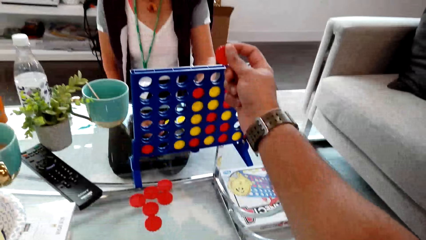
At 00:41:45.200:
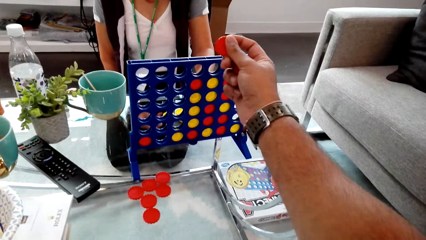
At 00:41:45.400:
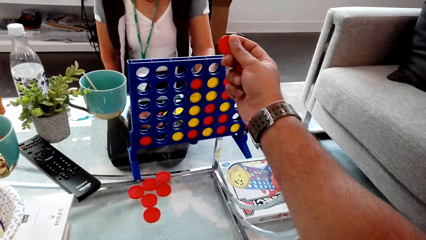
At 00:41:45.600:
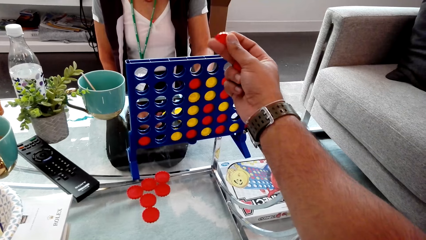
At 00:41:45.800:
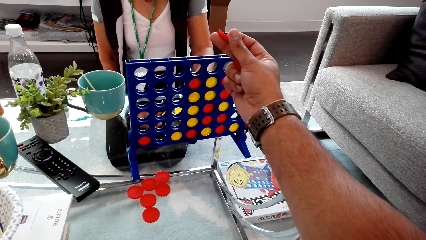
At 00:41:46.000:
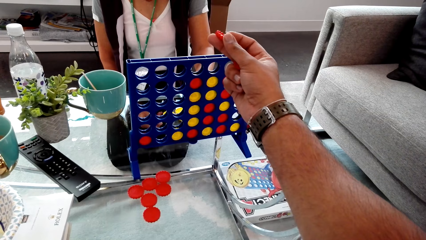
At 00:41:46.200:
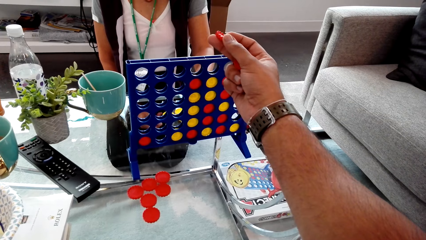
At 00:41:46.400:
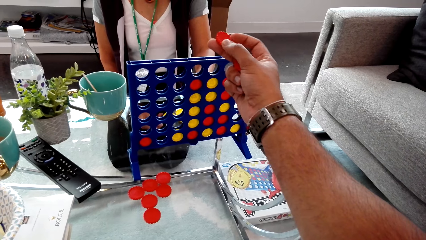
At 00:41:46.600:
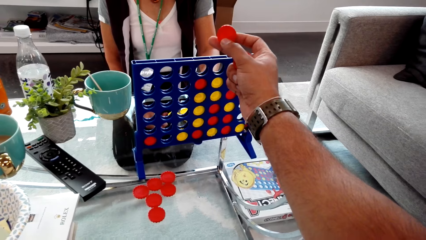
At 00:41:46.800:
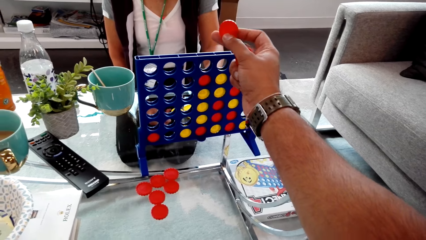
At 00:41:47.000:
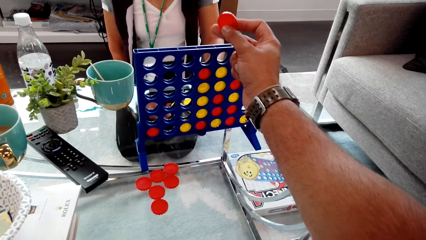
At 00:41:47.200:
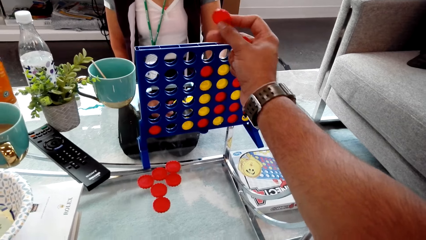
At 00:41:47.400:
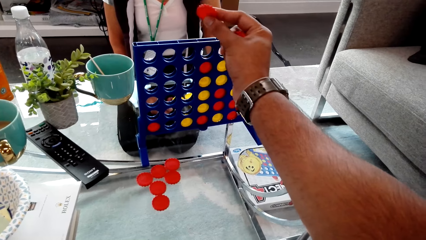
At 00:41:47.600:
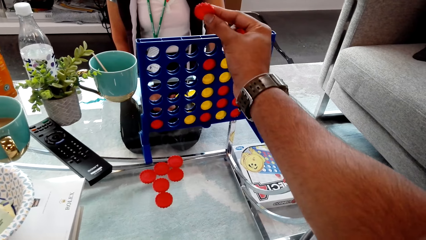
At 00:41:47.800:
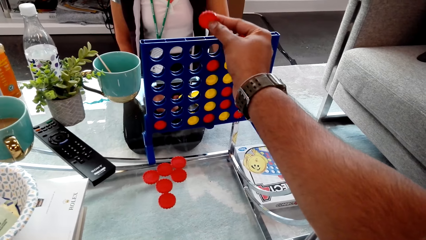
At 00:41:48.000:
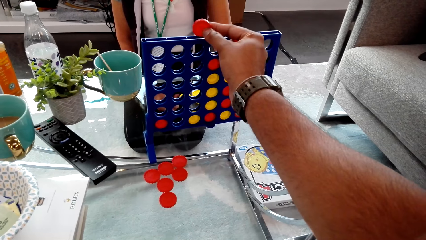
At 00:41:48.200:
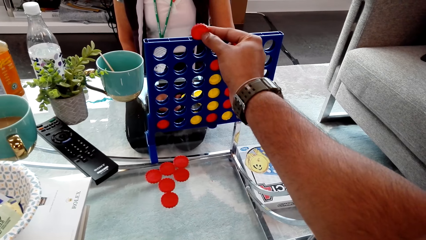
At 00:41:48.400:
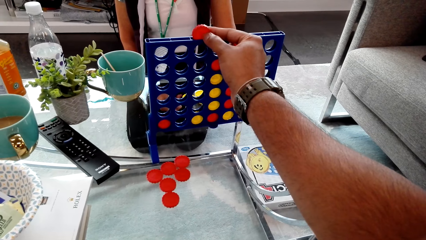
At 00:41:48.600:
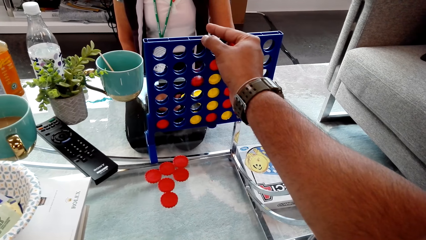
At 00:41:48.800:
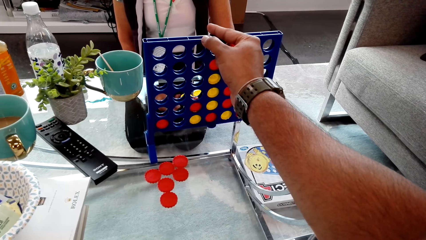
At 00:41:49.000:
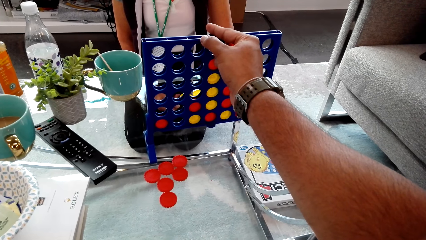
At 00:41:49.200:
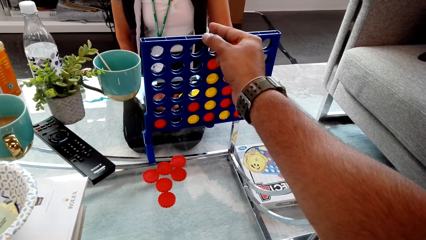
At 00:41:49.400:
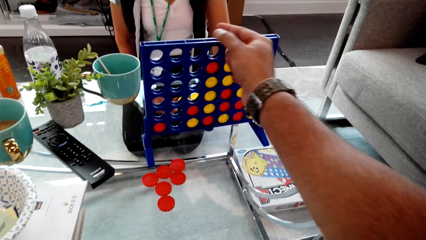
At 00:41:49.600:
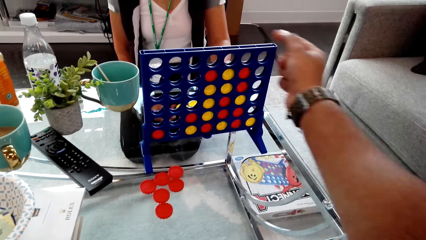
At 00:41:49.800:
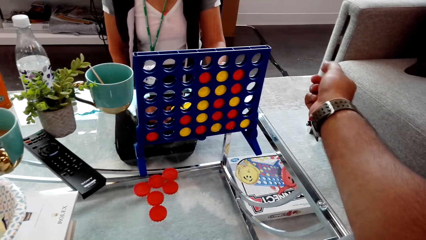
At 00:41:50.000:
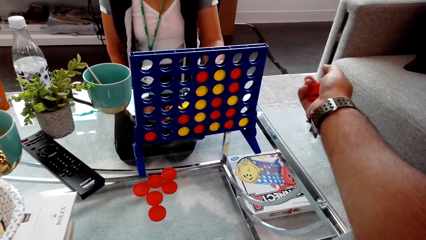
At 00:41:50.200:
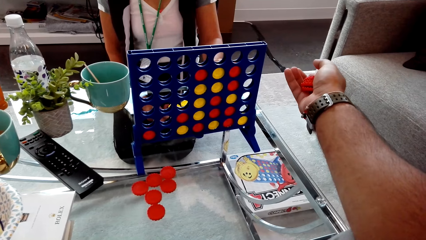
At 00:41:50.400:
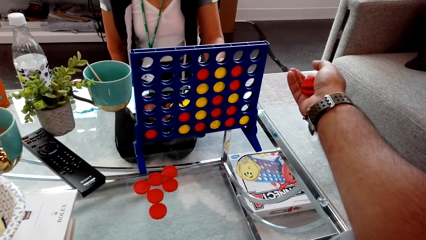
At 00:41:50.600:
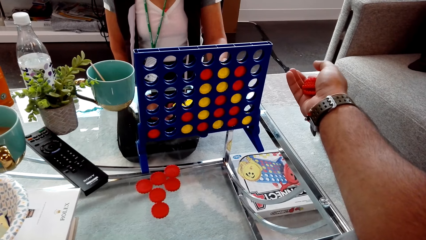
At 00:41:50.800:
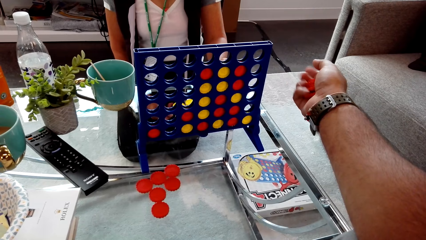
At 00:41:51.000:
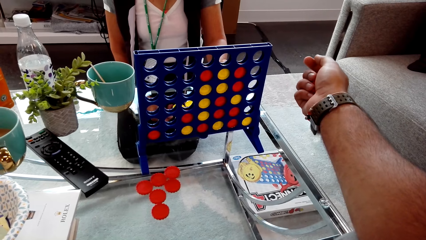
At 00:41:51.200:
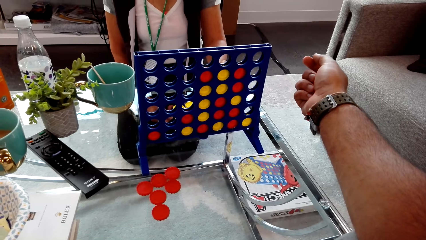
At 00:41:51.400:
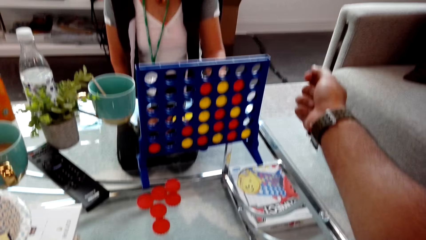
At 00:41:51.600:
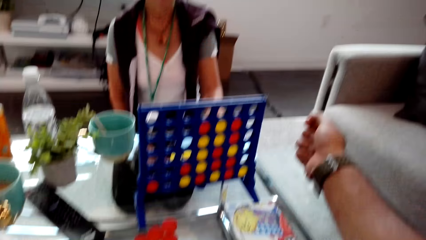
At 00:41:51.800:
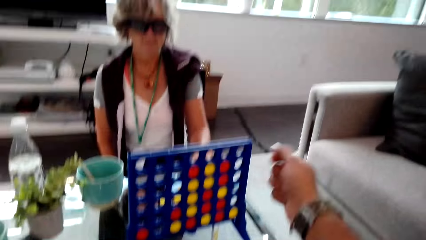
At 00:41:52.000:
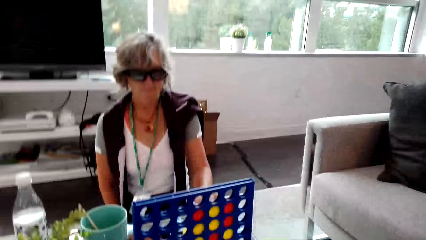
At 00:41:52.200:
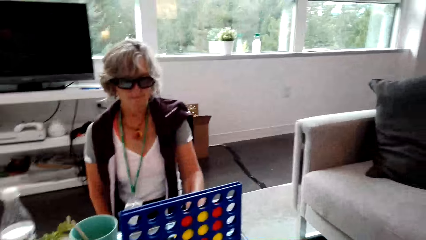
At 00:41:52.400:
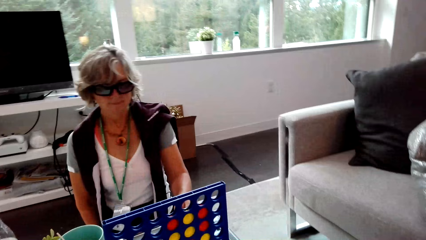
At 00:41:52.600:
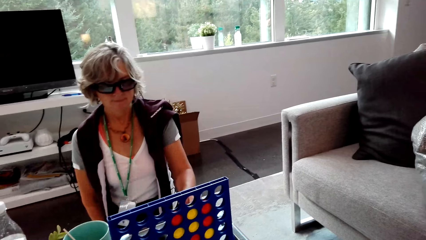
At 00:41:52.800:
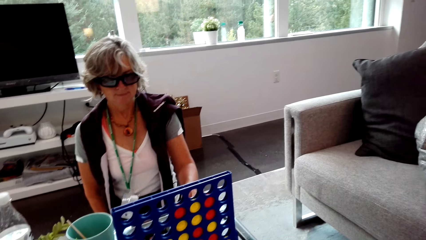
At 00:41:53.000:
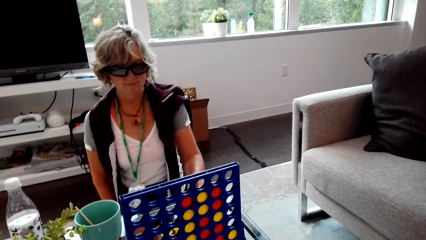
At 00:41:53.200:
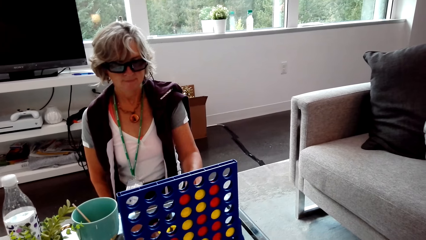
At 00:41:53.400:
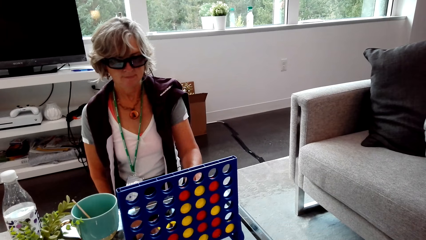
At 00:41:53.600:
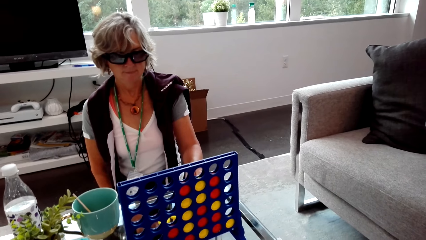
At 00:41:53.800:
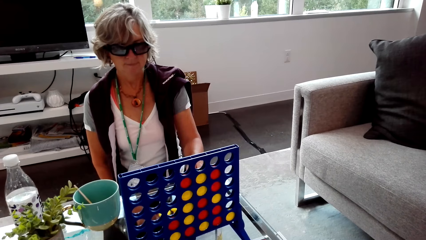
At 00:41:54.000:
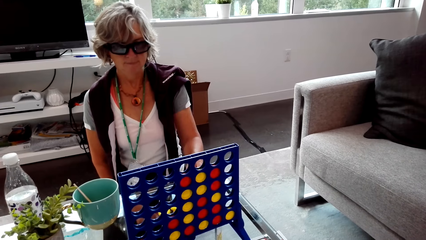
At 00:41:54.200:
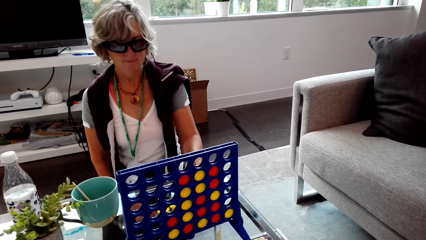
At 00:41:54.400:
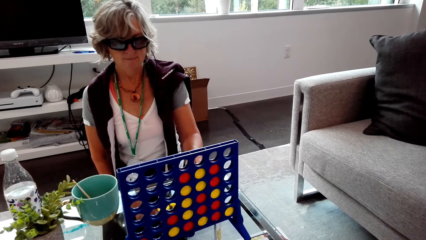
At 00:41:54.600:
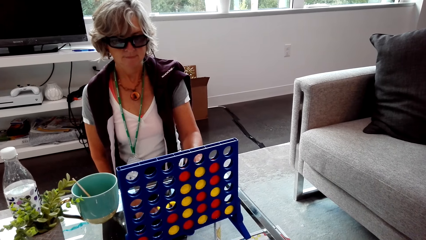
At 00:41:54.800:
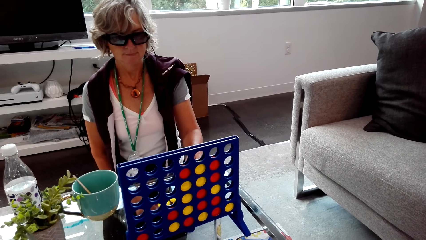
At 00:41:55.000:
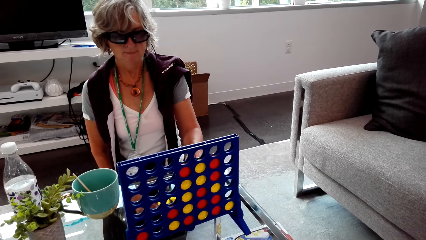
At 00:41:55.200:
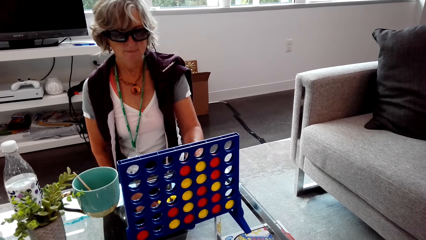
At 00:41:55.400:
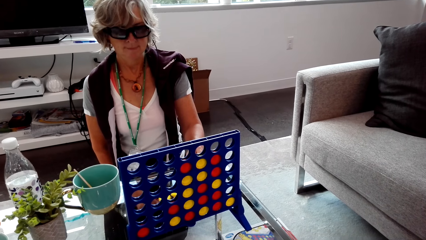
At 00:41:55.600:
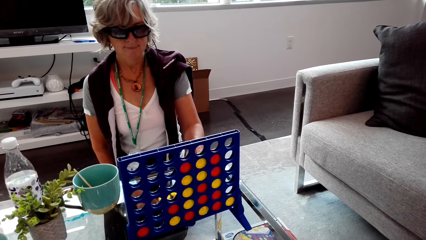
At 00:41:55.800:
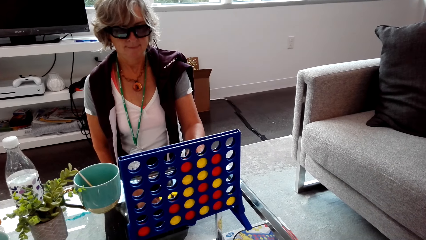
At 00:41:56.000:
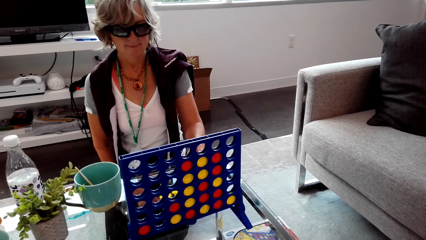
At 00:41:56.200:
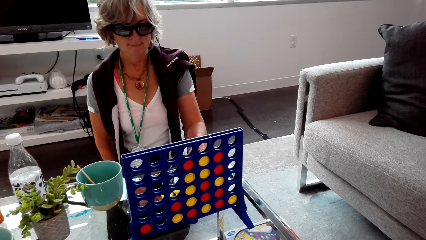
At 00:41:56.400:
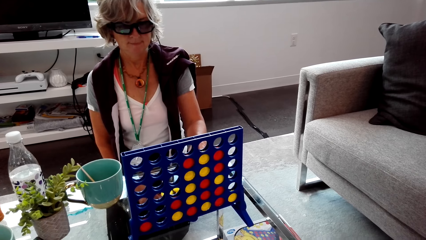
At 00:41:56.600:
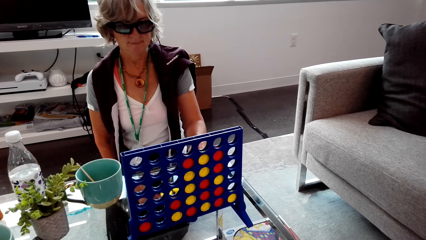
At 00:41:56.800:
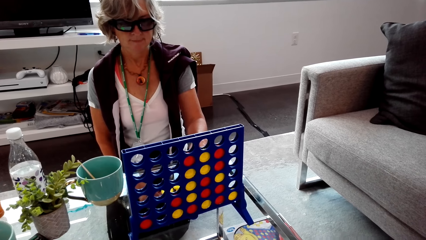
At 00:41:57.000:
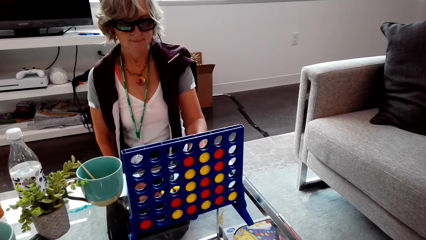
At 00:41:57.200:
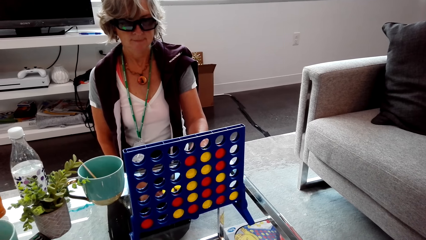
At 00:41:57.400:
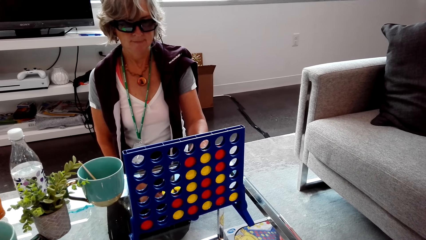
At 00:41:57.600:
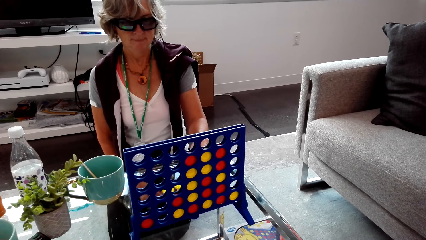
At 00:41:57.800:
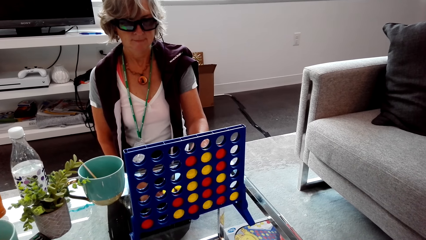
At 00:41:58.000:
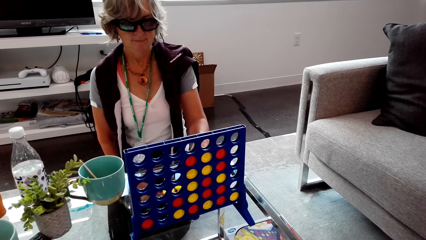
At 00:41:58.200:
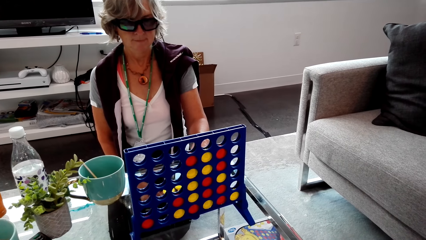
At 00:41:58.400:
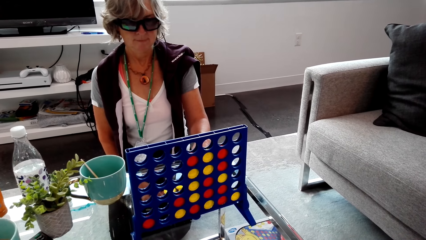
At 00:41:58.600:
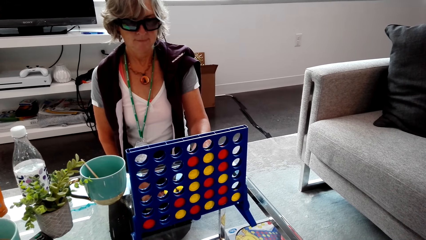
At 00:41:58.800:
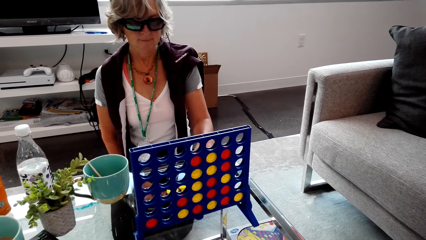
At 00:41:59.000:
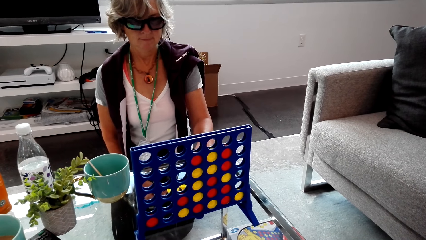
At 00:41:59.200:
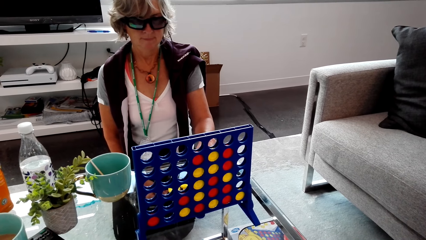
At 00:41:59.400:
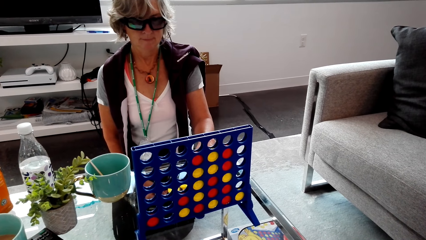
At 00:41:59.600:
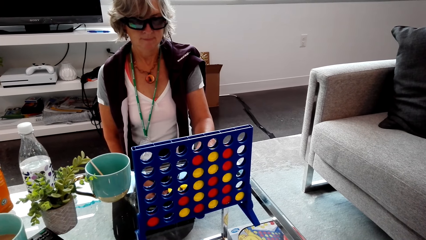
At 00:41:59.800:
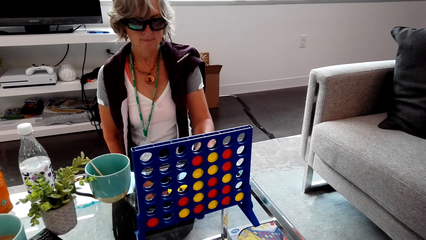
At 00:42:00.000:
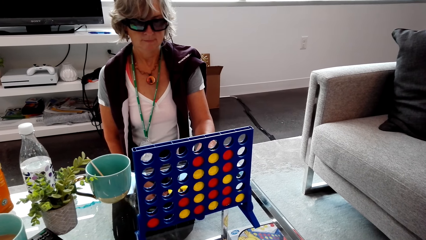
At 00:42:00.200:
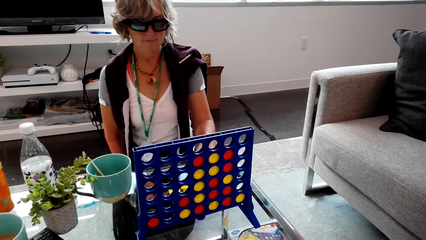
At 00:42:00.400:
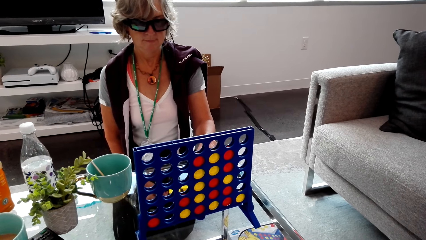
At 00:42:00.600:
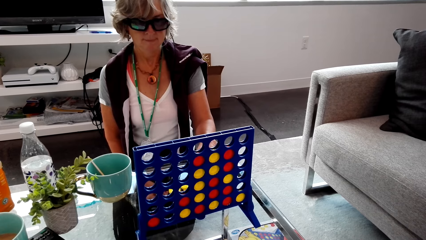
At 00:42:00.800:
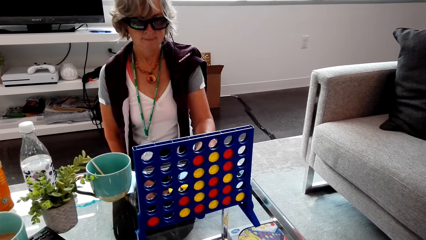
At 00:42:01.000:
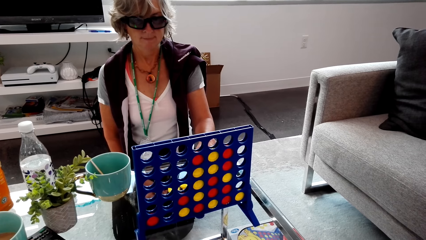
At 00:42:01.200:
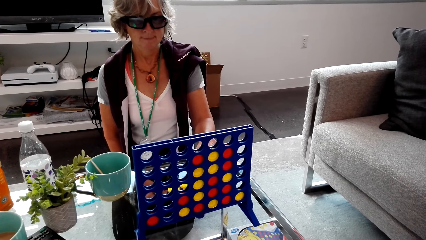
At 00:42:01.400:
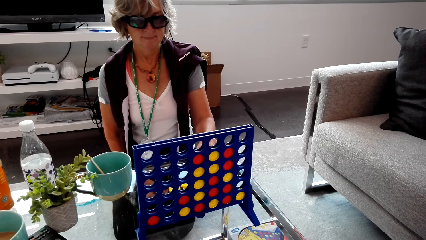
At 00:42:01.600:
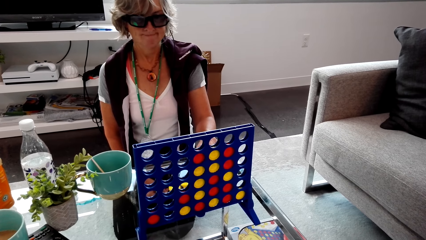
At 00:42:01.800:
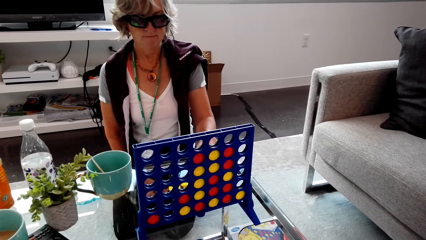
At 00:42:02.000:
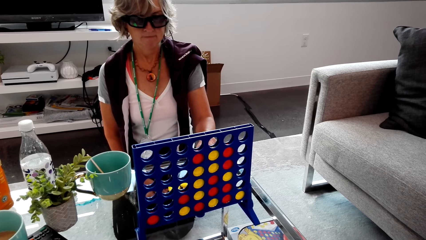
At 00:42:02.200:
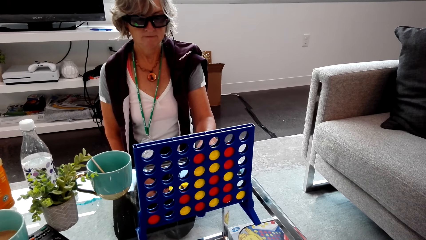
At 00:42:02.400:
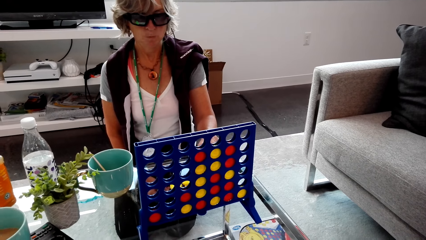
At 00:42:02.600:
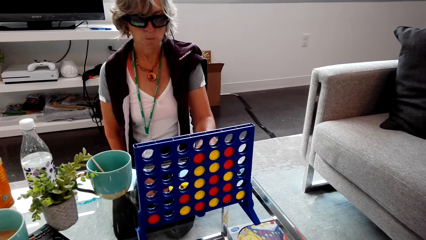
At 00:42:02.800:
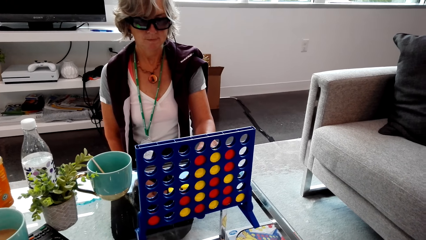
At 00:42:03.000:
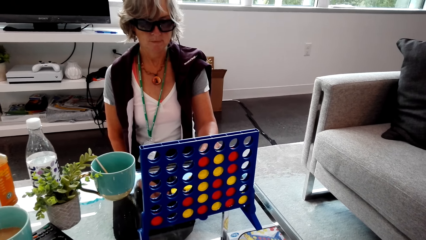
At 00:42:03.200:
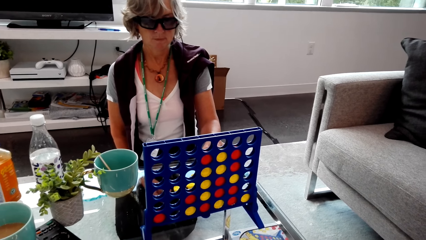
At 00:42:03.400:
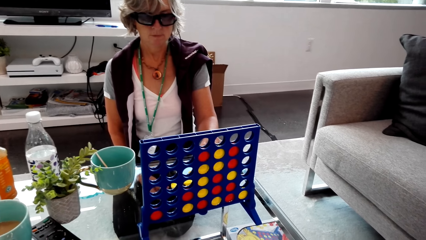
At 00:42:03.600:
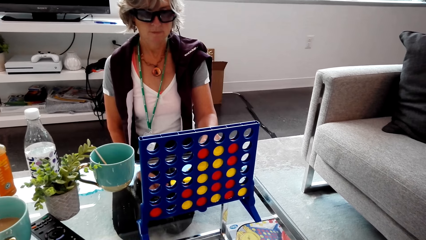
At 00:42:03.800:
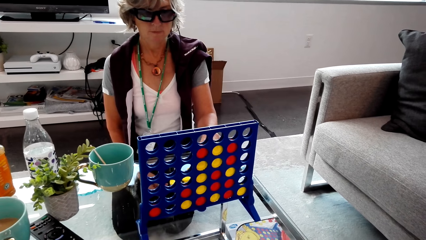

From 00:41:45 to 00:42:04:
The camera wearer drops the disc into the grid. They look at a lady.
